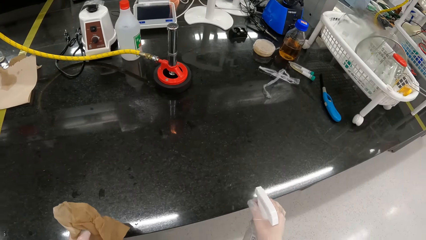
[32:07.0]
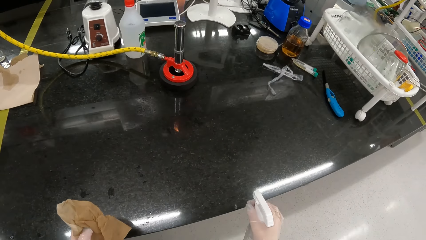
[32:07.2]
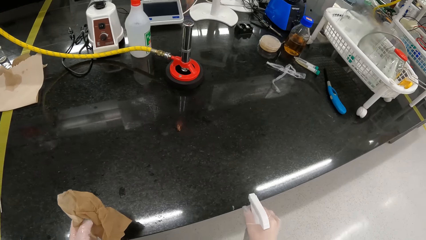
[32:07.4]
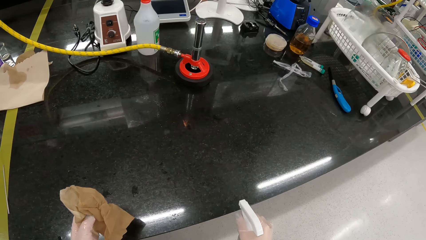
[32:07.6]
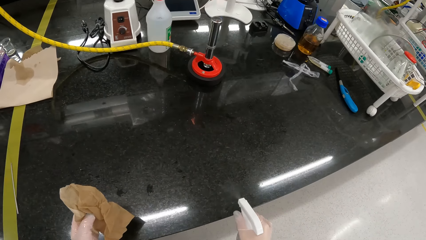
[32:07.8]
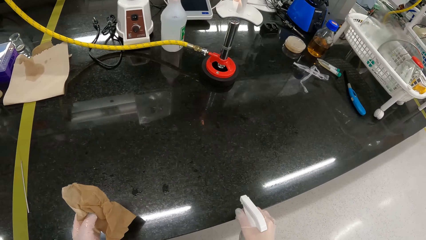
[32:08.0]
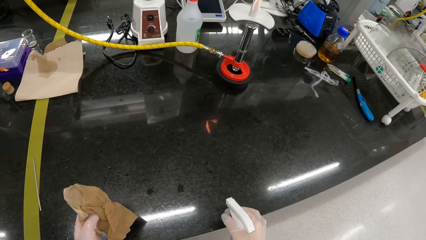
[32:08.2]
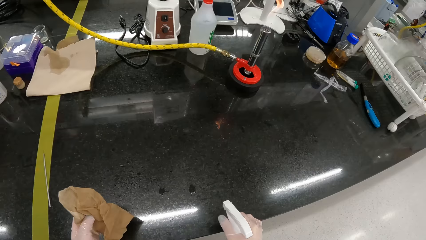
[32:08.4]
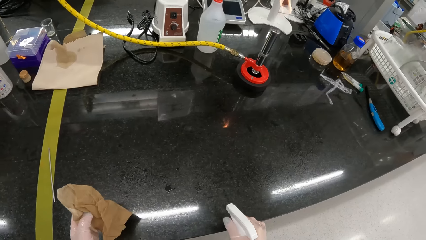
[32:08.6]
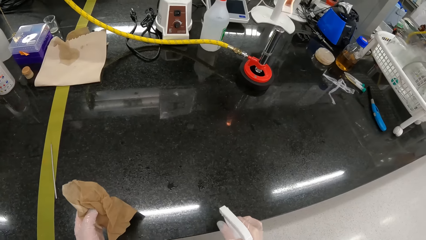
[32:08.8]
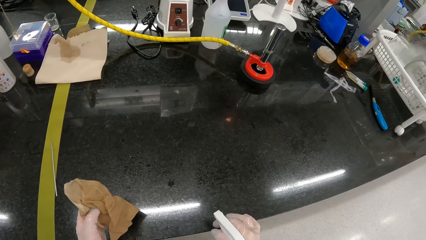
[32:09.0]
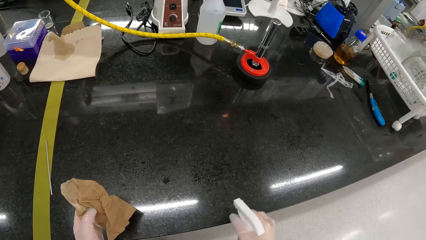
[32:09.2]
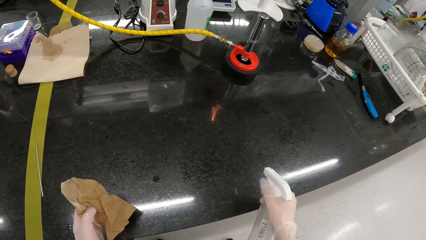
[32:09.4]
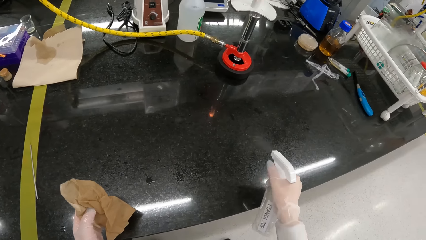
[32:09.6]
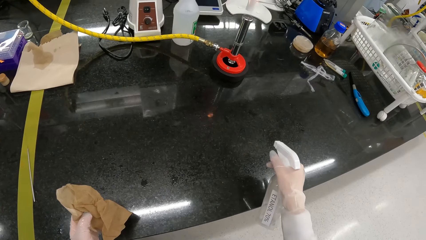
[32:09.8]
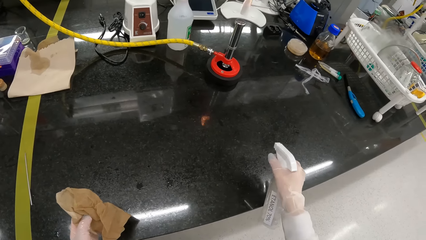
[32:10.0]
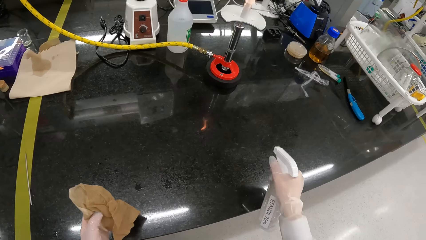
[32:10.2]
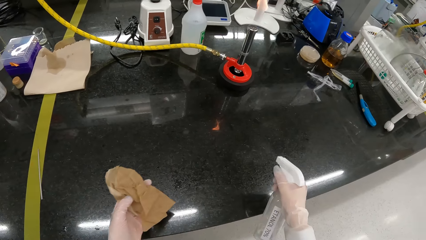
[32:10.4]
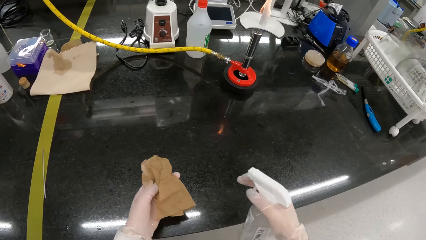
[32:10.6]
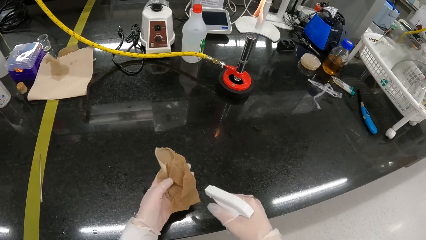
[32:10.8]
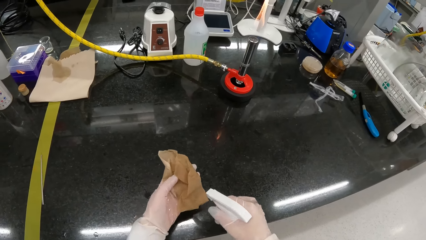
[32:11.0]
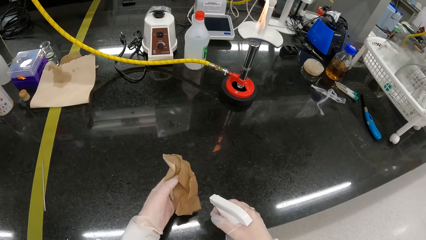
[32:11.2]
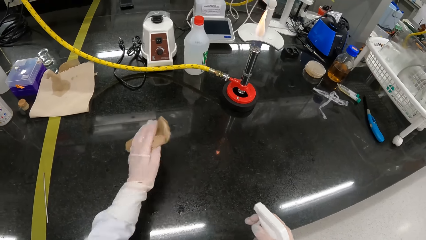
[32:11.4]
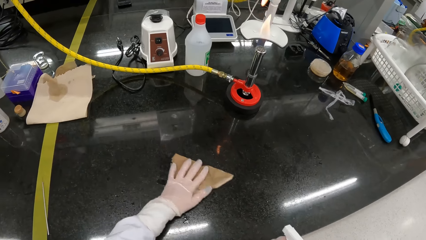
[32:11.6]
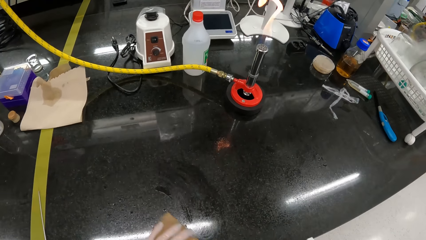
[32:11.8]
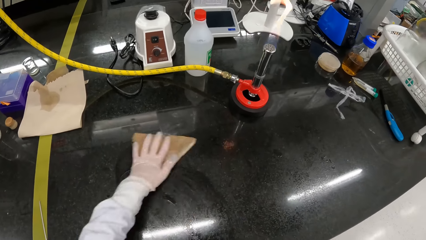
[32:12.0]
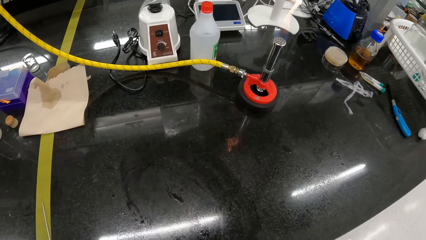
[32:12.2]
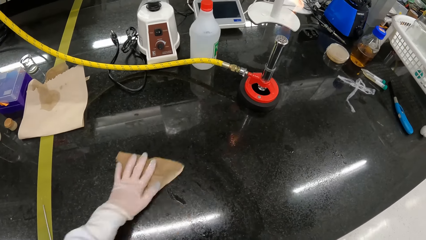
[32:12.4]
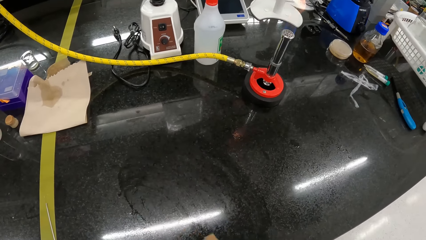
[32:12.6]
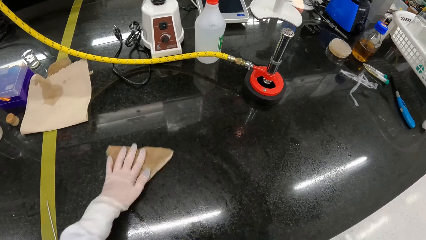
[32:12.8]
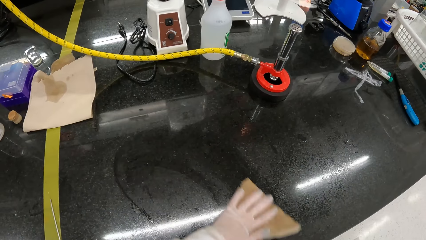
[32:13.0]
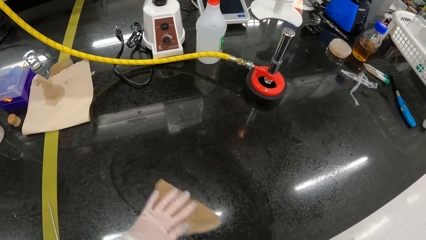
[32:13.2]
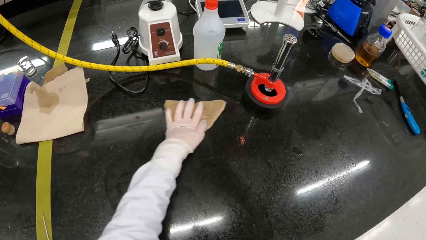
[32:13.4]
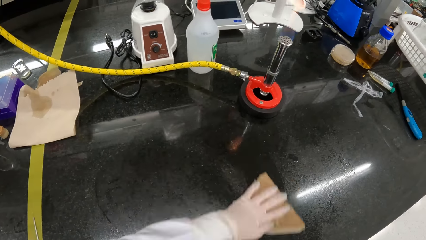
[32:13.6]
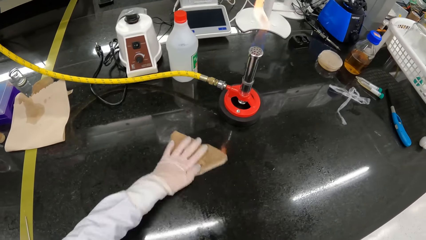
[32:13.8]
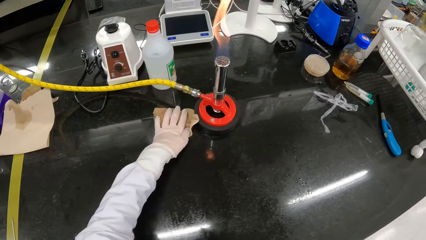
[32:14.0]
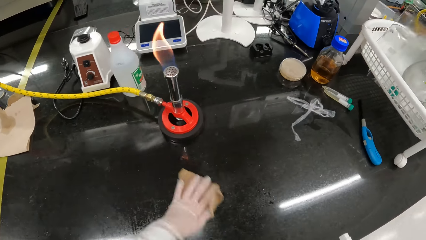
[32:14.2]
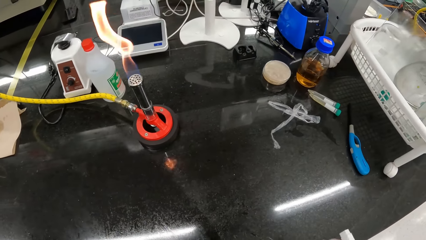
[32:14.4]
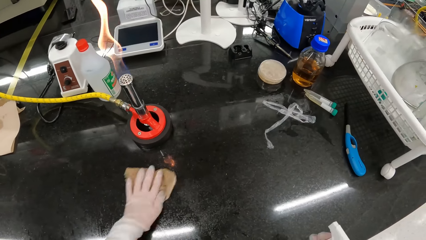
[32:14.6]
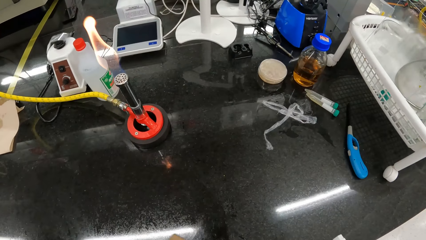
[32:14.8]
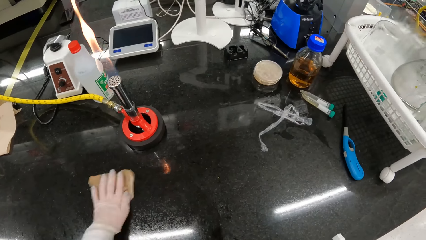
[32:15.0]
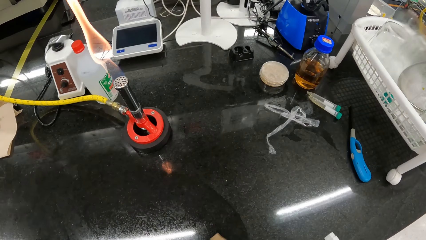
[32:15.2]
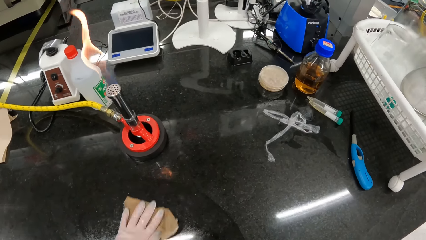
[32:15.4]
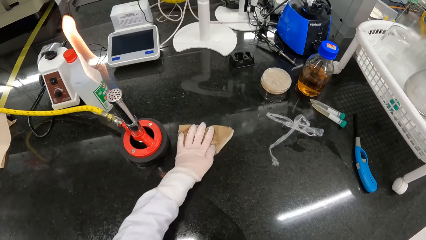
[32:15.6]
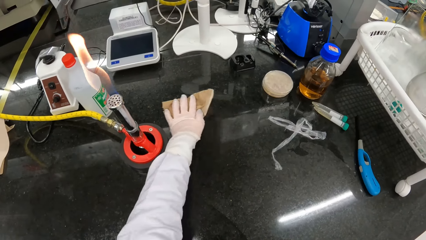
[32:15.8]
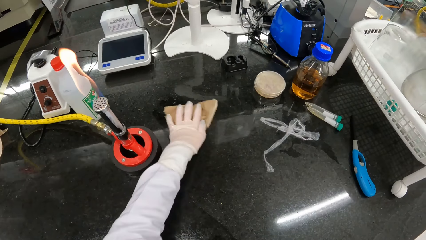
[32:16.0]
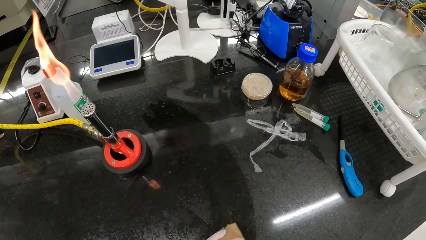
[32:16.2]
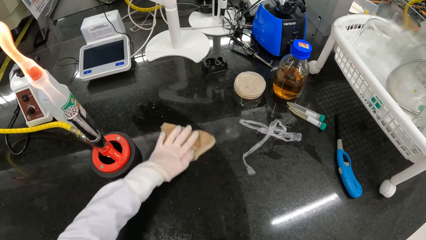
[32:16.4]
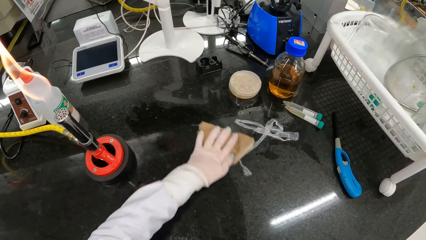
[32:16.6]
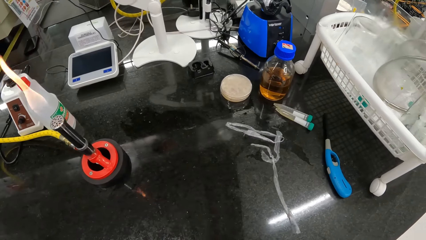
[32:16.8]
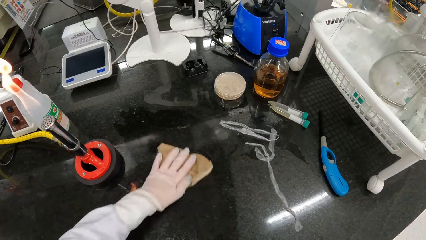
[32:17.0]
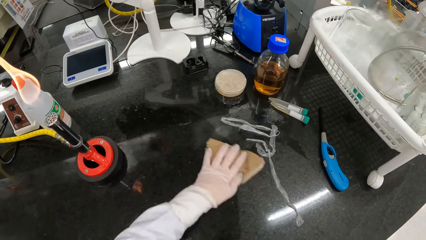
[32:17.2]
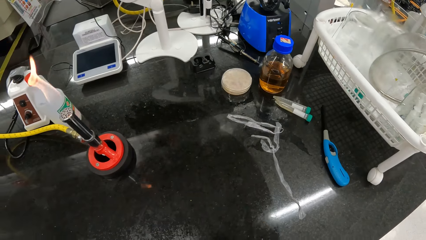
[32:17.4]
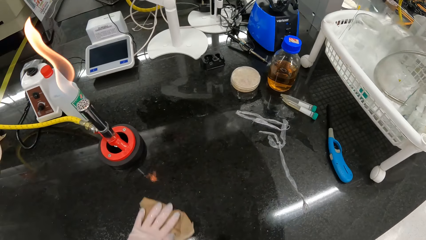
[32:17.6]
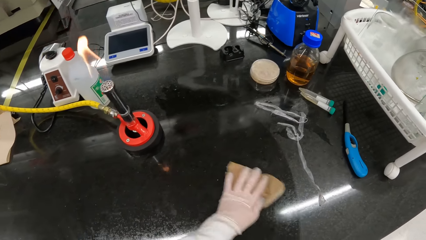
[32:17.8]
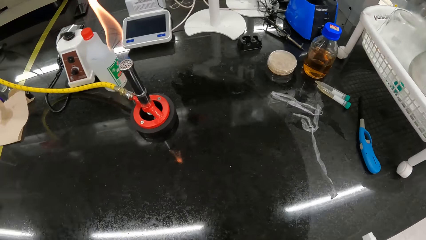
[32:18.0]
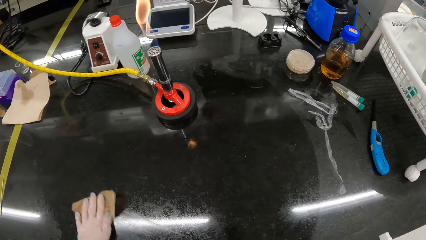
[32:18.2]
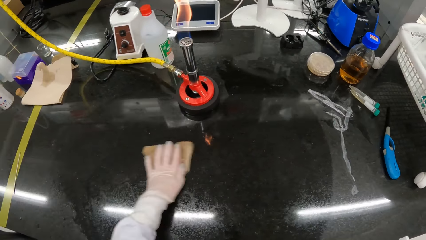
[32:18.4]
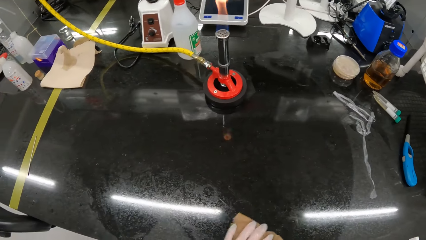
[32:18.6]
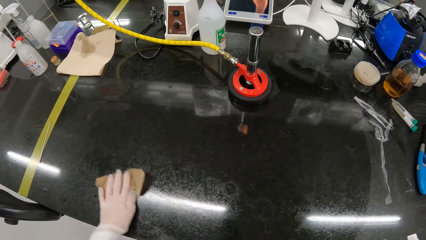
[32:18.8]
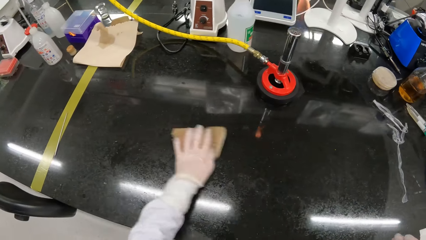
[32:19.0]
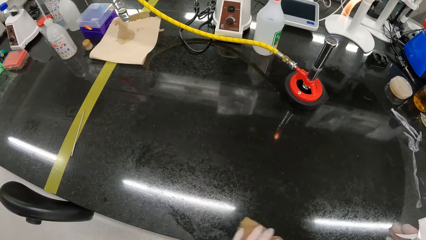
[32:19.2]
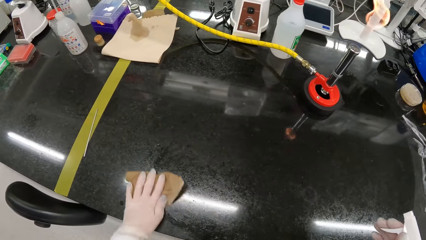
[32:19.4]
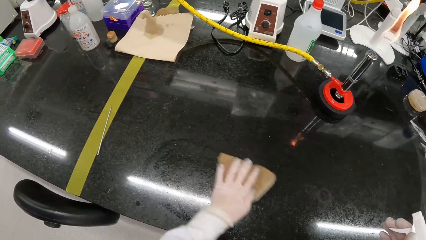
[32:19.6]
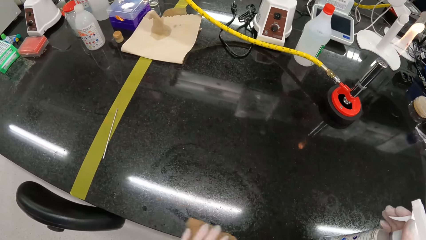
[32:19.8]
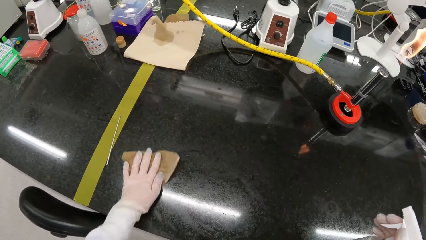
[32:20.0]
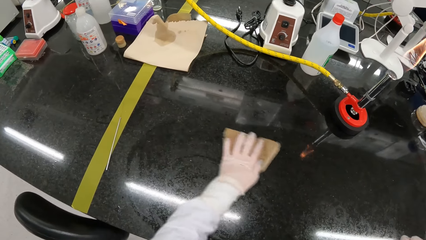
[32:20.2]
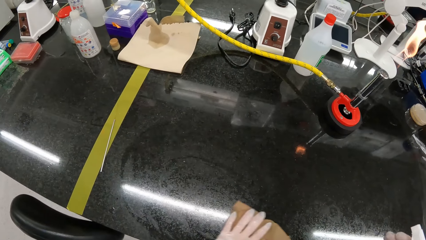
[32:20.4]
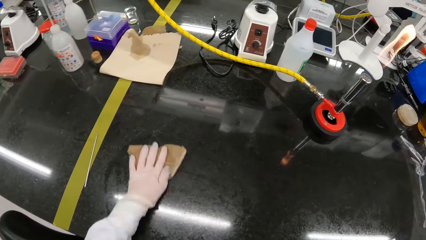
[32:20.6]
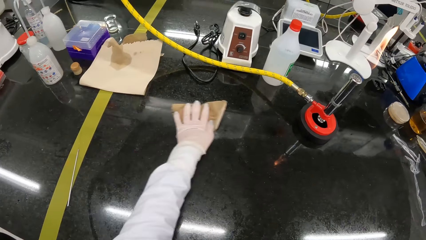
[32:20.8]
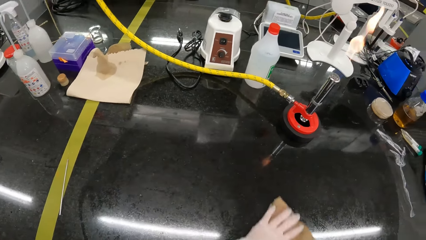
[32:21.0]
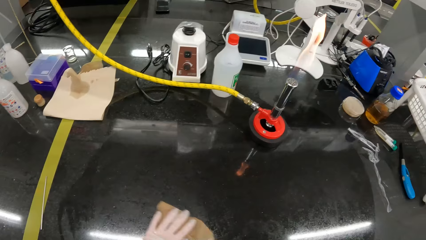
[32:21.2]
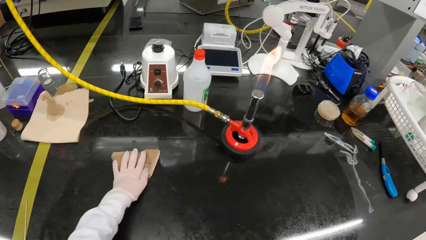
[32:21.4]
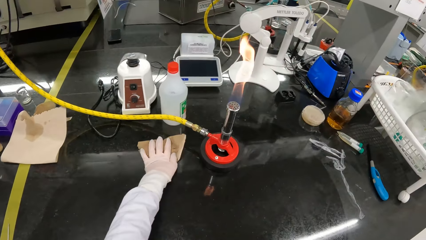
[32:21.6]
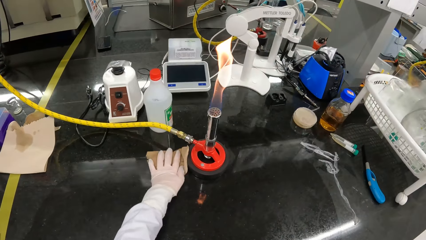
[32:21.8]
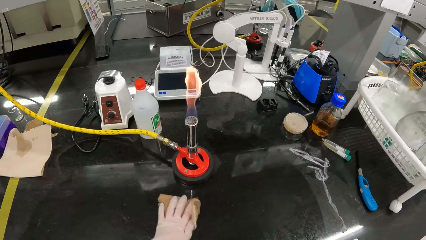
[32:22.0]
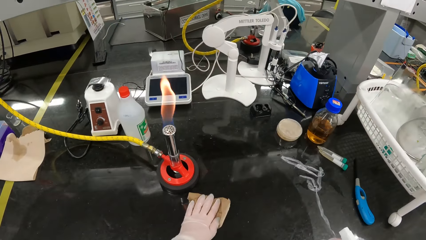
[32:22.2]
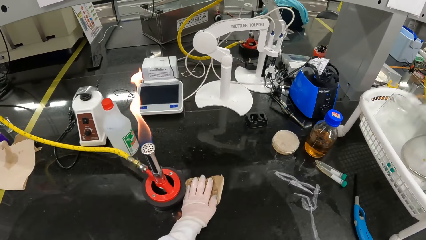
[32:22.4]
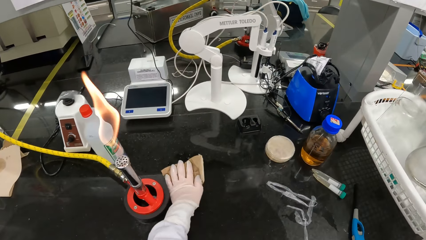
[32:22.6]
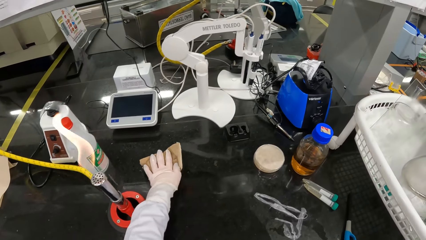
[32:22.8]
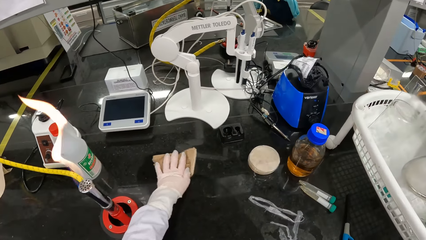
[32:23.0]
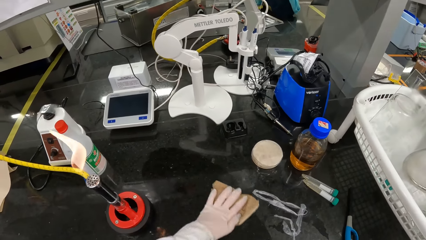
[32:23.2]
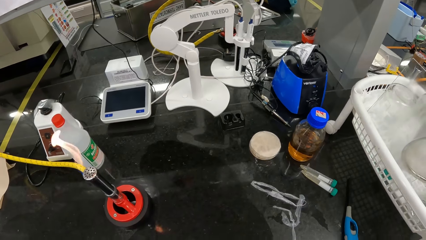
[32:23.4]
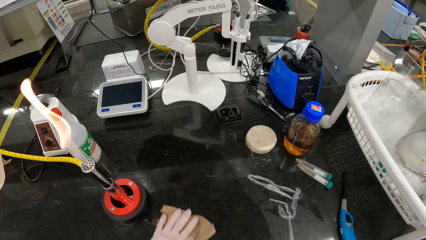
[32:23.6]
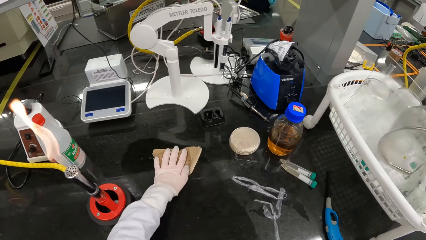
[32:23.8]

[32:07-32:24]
The camera wearer sprays sanitizer on the piece of cloth in her left gloved hand with the bottle in her right gloved hand. She wipes the table with the piece of cloth in her left gloved hand.
